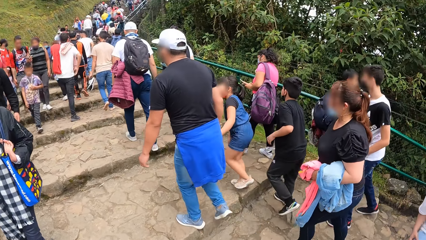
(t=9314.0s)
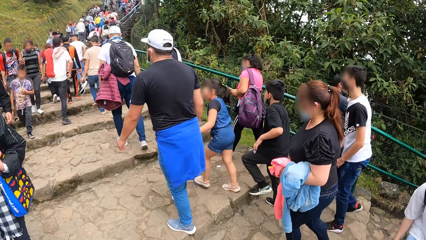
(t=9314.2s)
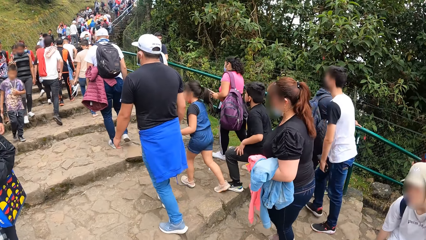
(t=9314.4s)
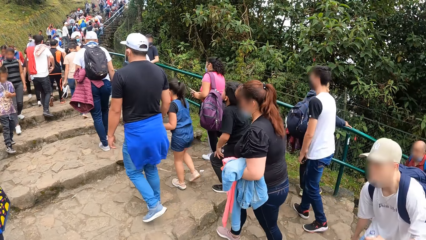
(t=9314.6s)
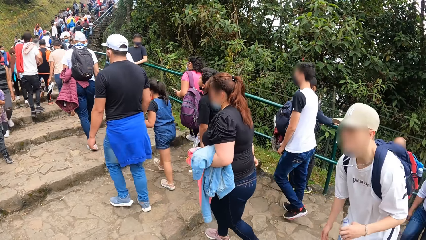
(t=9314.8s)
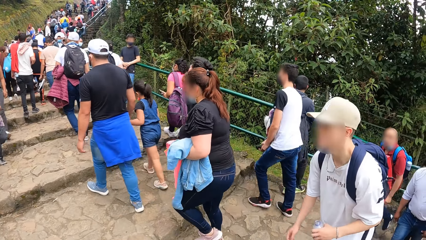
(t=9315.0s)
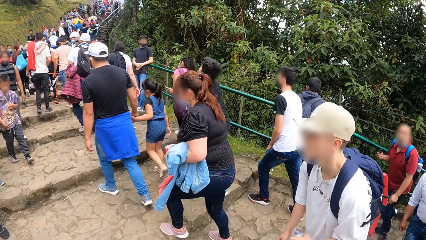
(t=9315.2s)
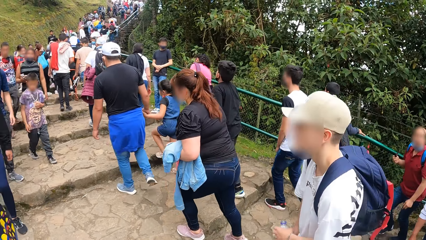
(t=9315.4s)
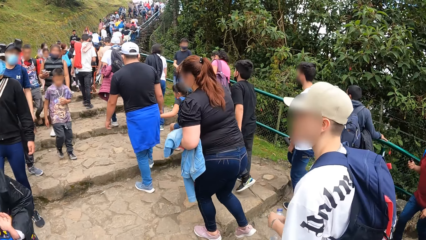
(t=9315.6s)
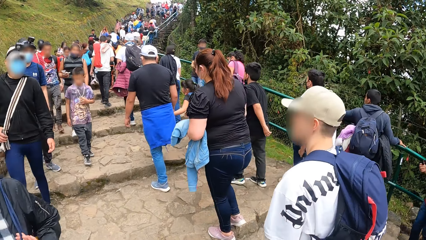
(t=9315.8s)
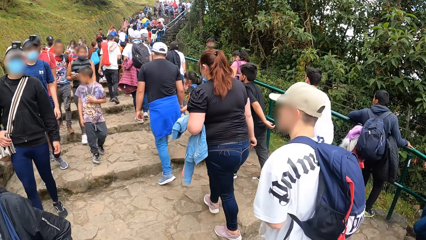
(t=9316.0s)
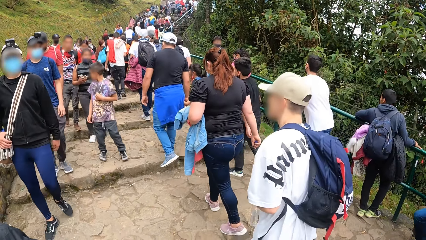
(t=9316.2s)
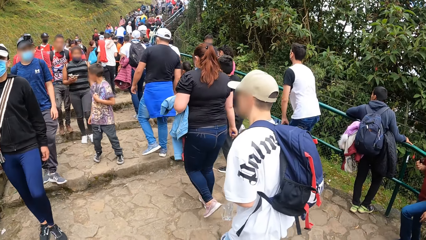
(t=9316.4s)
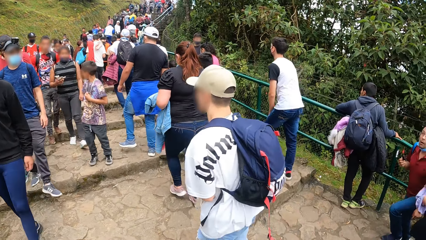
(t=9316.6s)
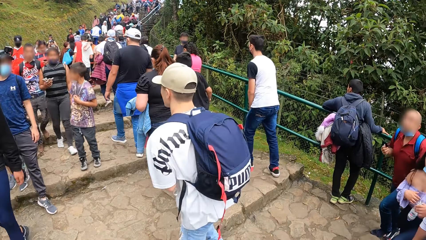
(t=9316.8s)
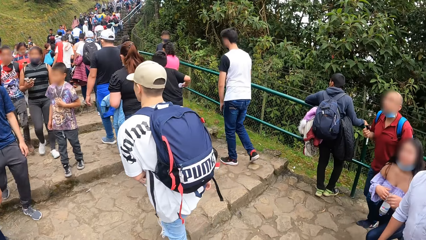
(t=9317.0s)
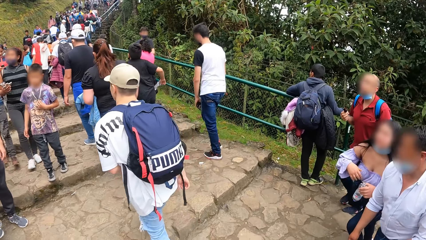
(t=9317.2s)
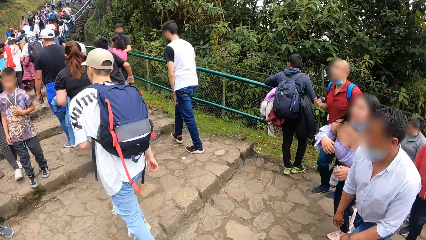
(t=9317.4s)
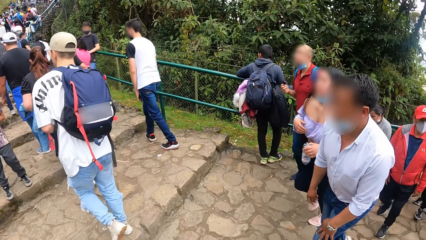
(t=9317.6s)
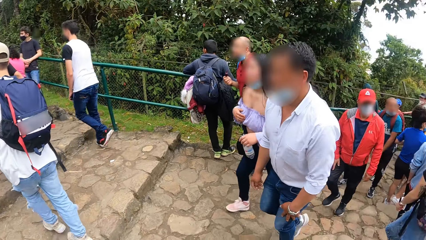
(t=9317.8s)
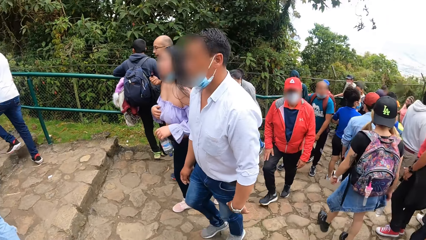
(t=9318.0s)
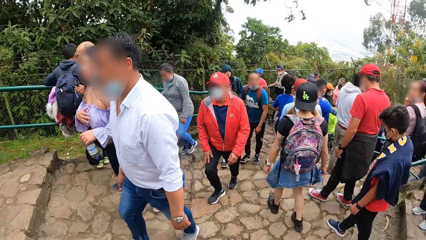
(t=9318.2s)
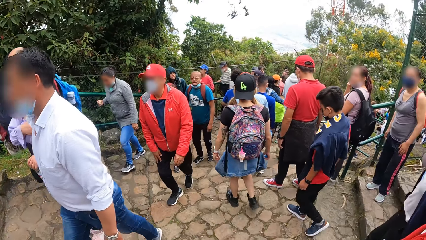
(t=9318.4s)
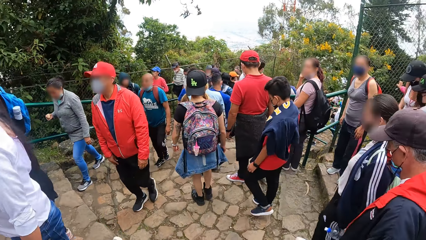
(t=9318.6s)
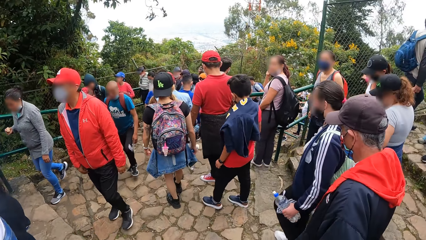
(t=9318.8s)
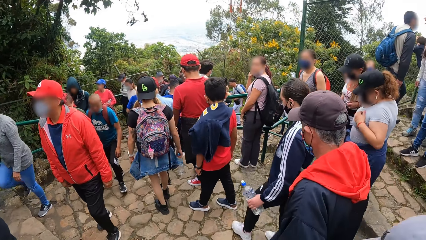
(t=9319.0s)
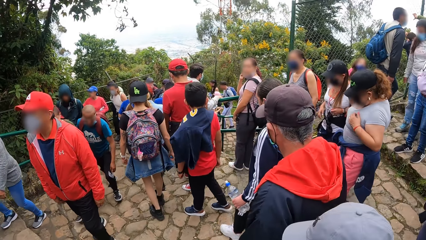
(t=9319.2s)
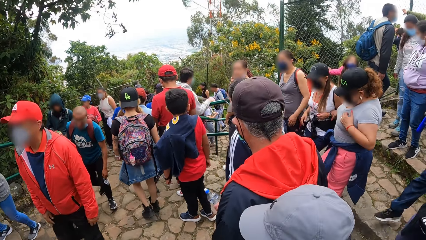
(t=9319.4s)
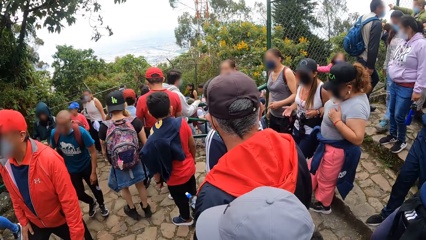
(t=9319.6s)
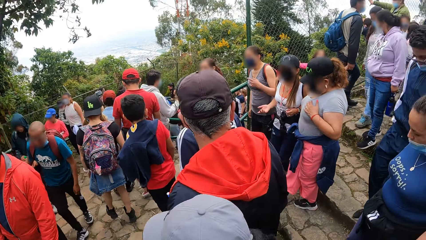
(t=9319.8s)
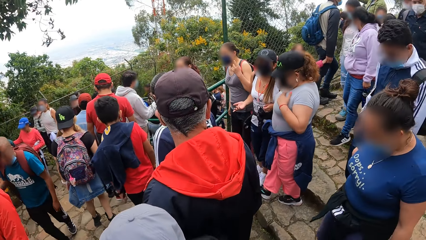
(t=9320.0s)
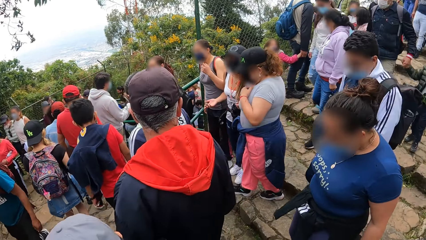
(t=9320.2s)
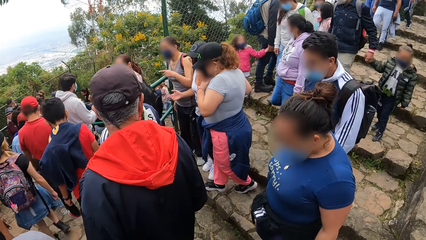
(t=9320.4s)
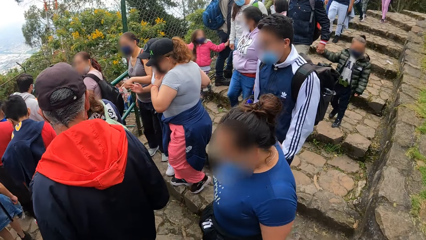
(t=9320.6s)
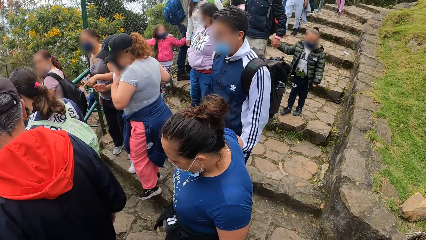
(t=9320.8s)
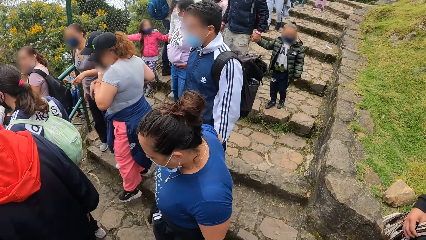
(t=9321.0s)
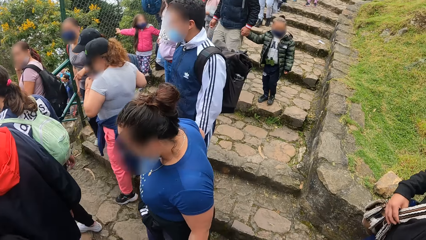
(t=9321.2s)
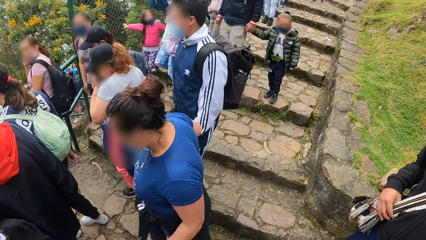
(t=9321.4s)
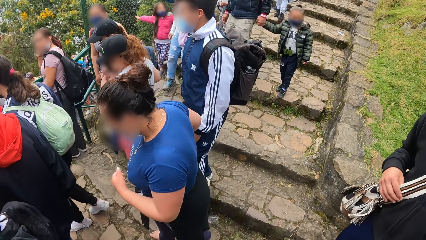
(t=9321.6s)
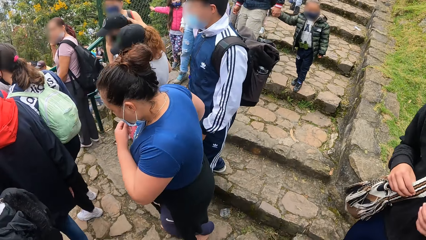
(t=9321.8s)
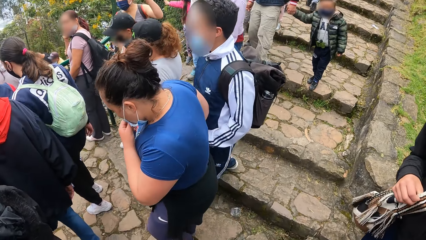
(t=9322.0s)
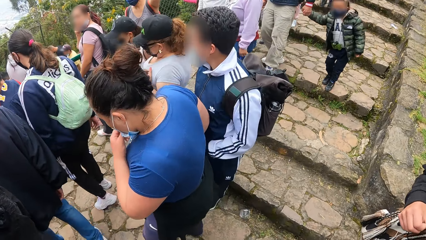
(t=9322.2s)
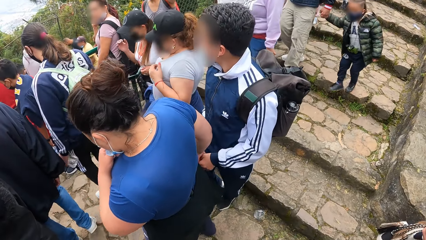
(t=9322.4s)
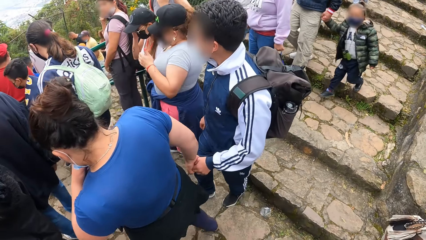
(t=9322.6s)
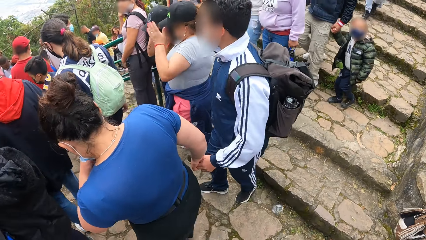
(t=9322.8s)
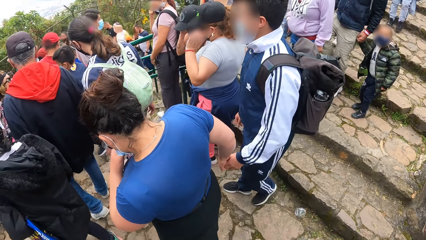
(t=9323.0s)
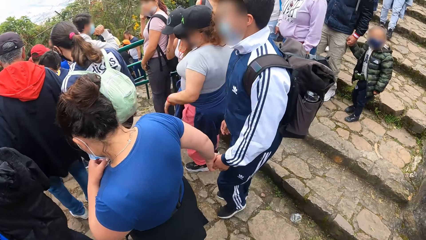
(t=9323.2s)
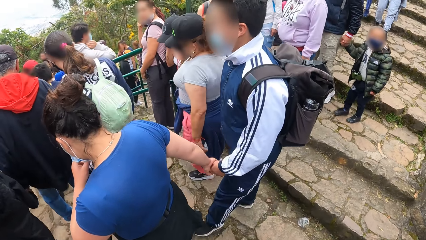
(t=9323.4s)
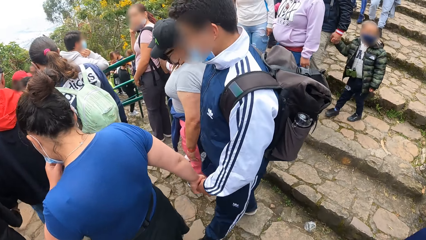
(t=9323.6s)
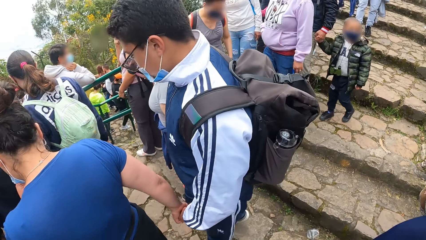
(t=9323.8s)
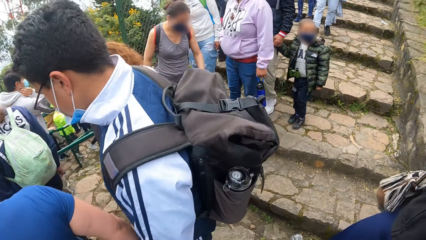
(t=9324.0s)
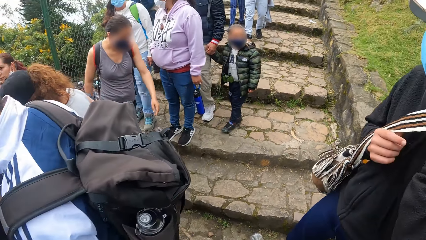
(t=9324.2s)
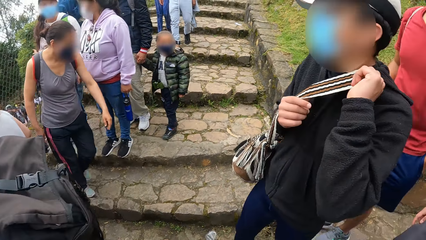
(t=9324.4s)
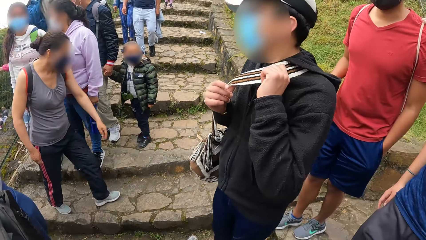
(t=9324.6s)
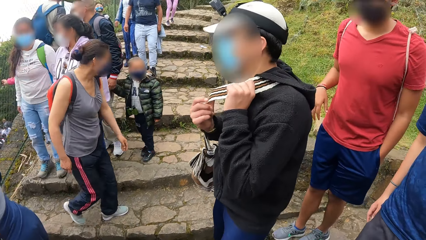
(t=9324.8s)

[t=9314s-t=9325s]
The camera wearer walks with the man.

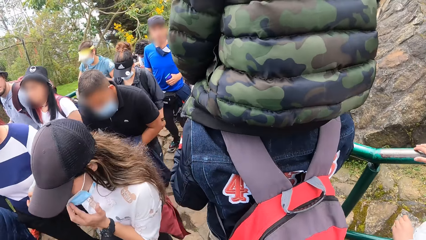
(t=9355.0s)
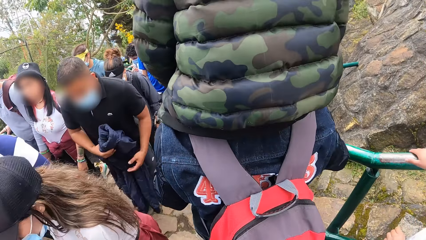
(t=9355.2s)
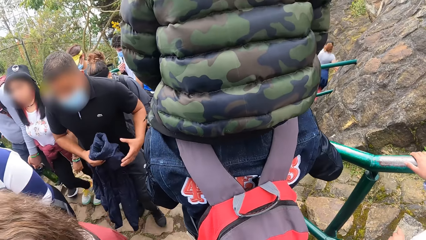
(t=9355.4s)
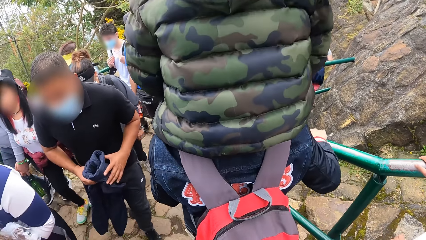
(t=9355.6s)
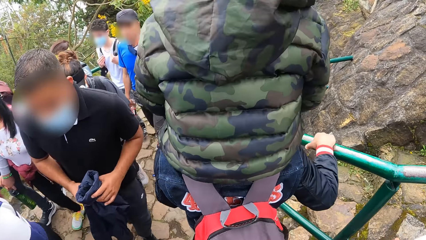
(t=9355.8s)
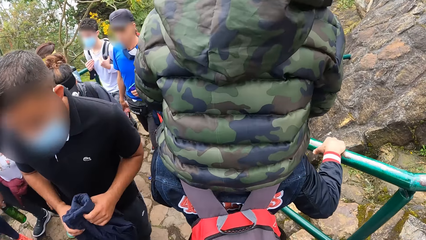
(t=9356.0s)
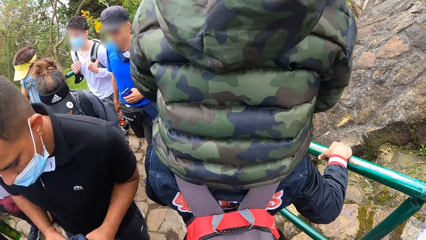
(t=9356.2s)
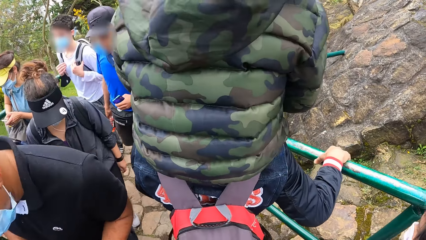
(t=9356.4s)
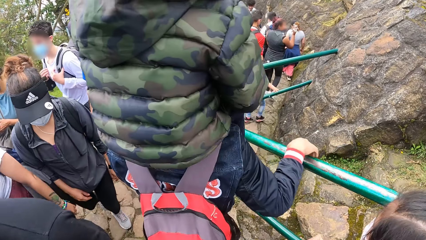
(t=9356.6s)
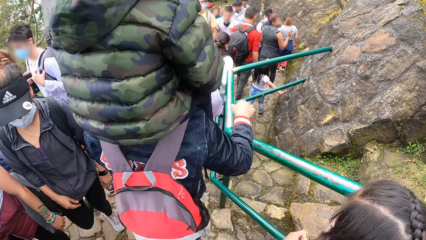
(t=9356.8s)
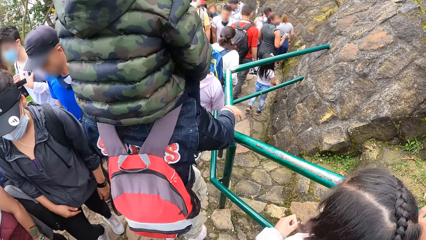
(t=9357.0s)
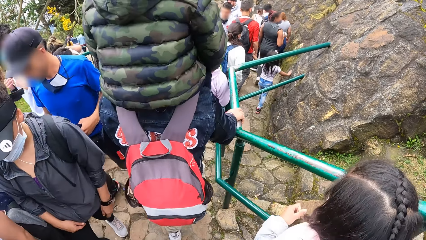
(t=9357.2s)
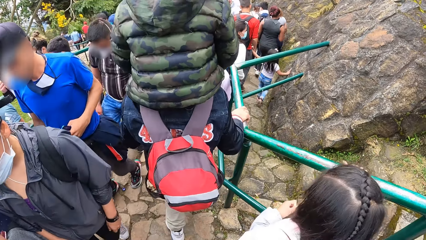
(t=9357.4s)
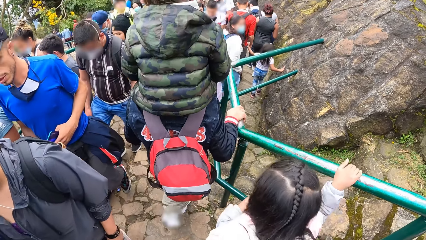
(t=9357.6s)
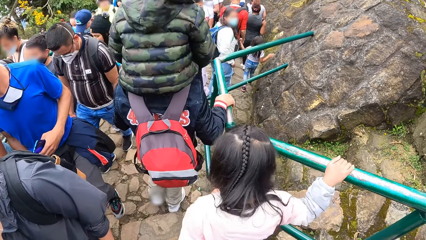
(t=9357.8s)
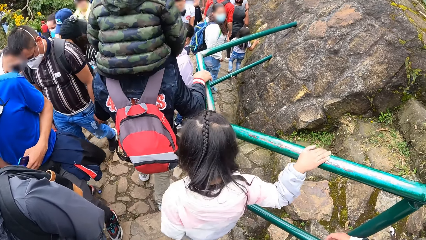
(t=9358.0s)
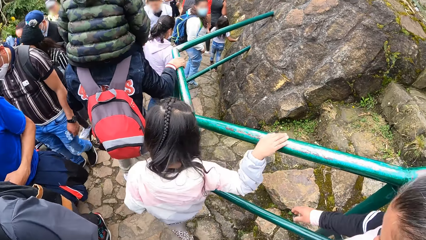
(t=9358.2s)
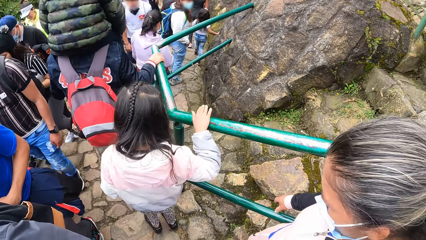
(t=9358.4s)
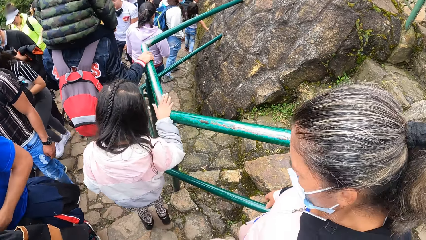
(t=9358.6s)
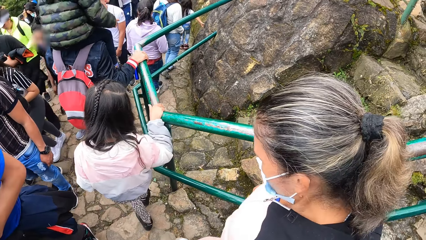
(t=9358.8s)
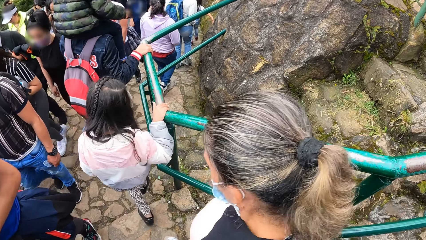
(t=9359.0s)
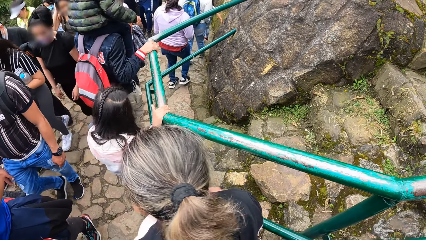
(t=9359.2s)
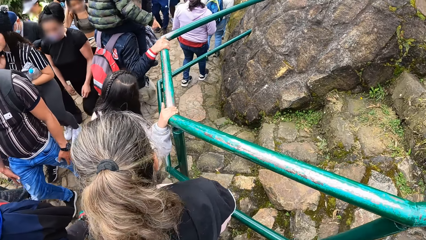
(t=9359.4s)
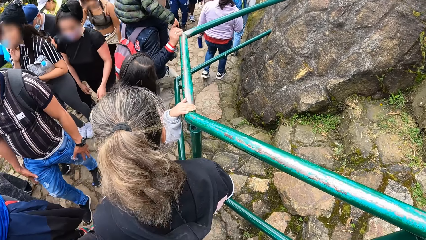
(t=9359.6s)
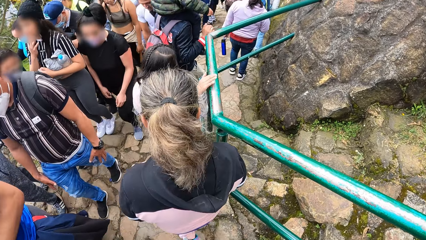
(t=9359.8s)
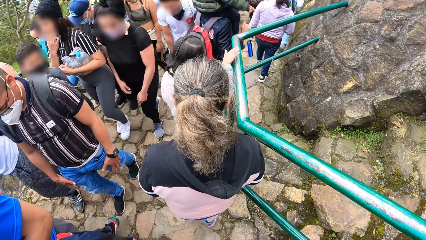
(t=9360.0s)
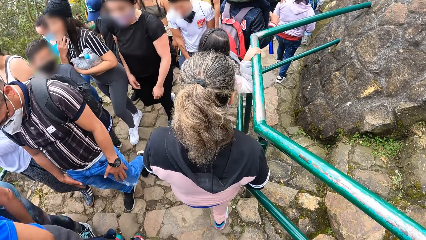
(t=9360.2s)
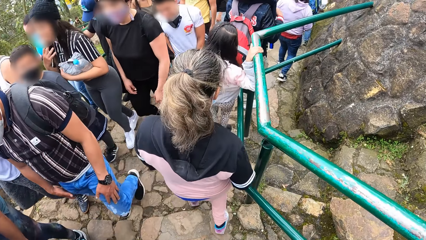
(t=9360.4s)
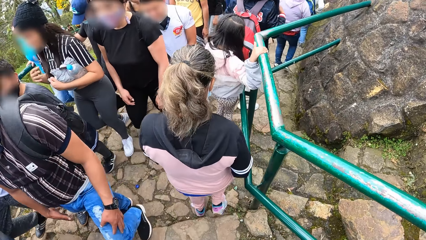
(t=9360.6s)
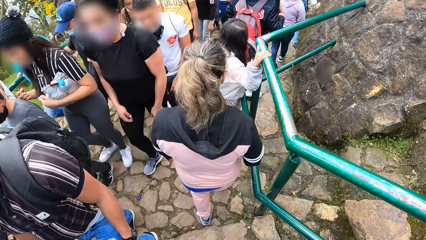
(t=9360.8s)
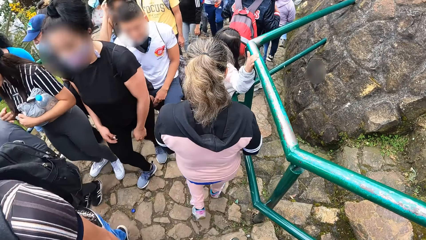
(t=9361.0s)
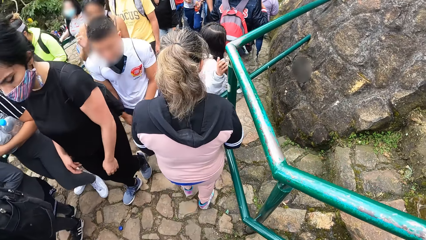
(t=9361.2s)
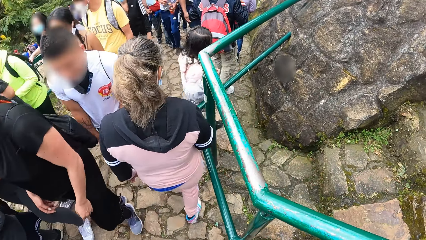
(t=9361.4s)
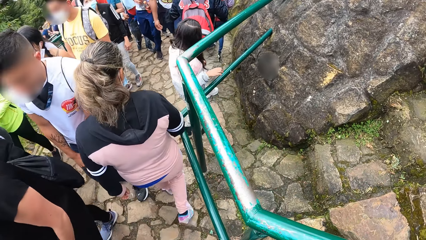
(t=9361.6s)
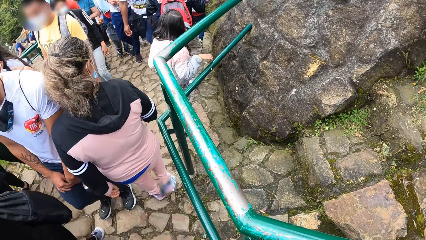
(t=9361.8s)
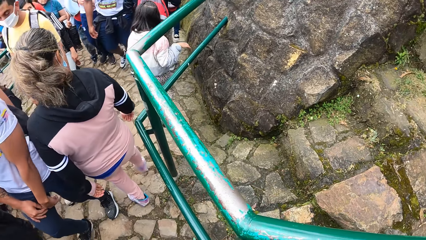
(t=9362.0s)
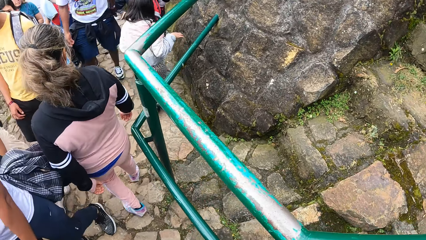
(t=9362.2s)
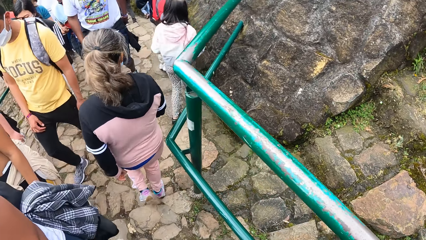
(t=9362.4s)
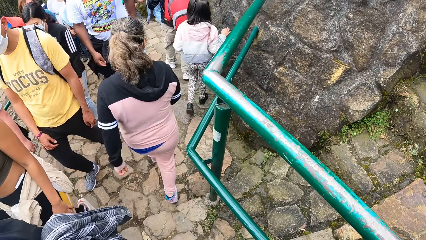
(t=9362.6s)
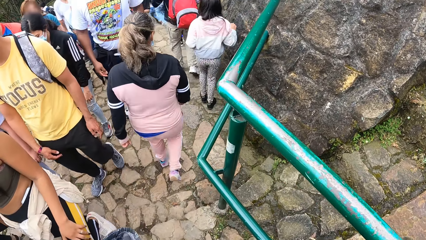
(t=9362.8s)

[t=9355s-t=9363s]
The camera wearer walks.
